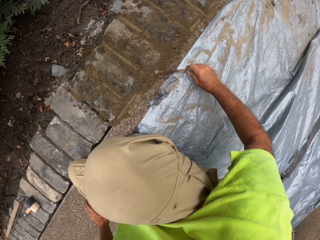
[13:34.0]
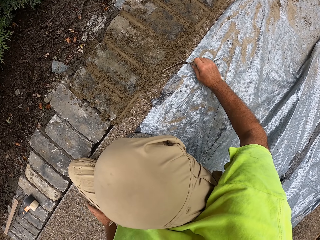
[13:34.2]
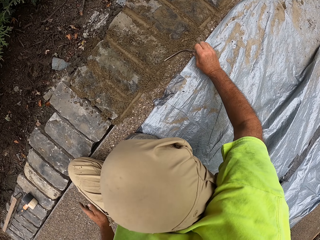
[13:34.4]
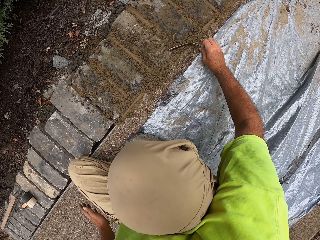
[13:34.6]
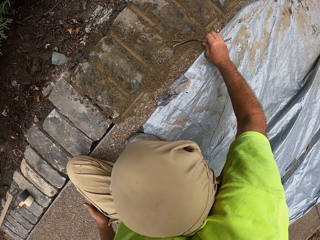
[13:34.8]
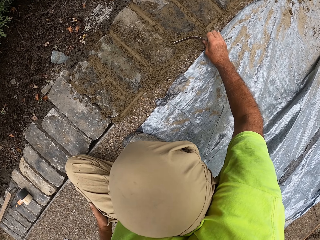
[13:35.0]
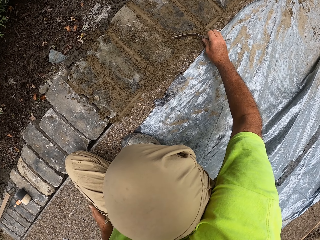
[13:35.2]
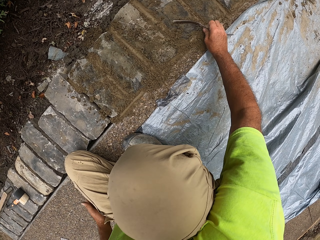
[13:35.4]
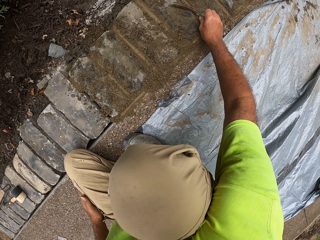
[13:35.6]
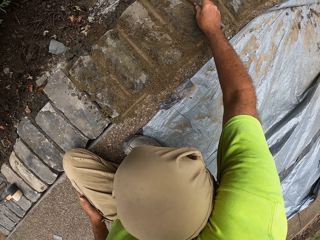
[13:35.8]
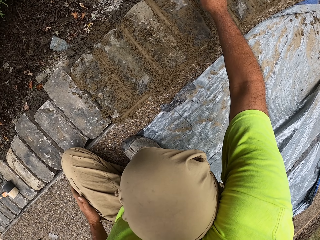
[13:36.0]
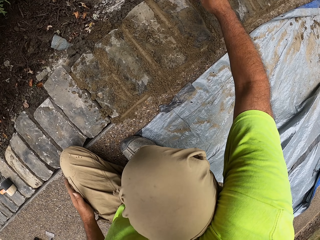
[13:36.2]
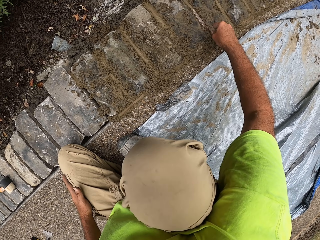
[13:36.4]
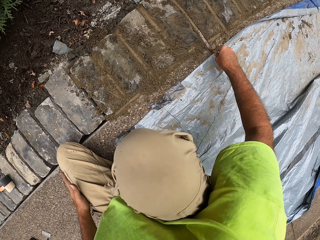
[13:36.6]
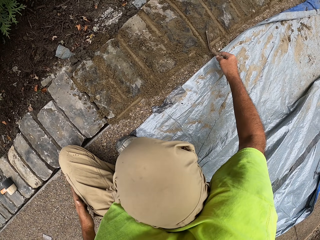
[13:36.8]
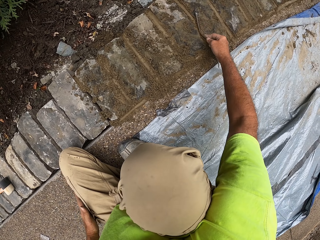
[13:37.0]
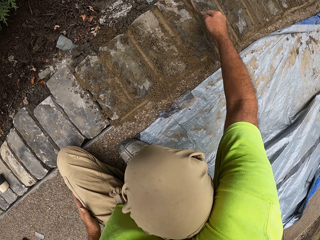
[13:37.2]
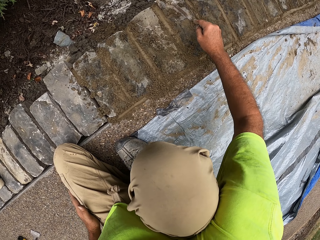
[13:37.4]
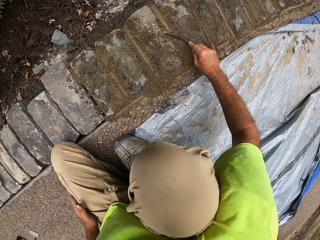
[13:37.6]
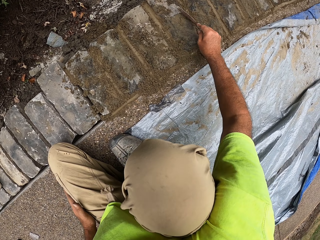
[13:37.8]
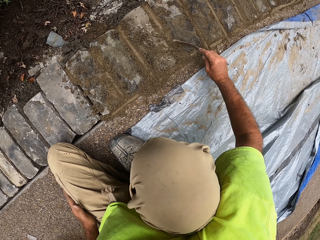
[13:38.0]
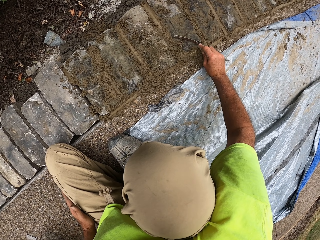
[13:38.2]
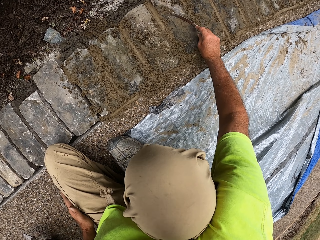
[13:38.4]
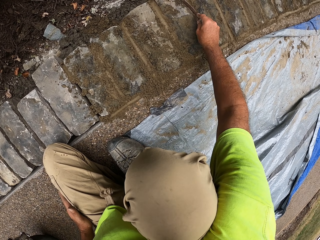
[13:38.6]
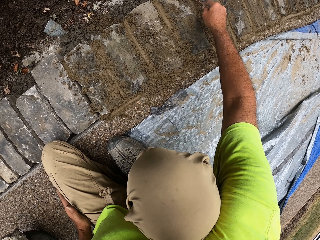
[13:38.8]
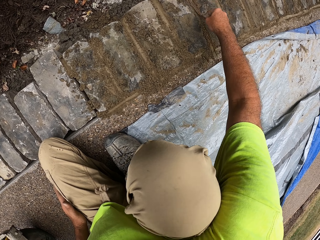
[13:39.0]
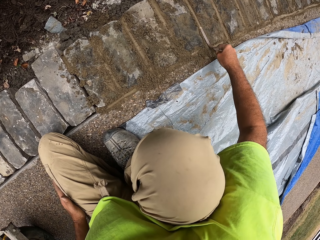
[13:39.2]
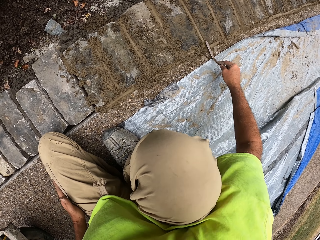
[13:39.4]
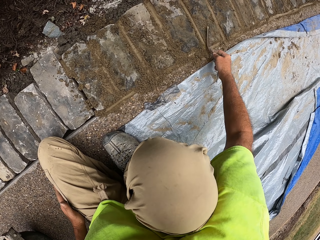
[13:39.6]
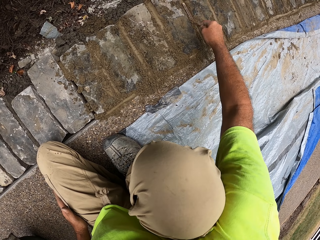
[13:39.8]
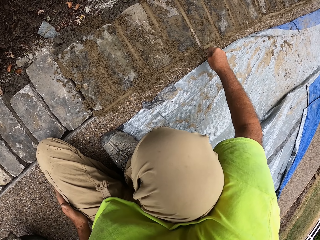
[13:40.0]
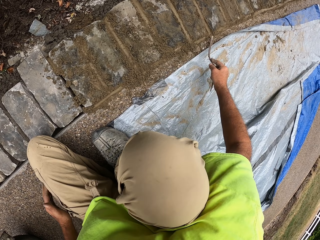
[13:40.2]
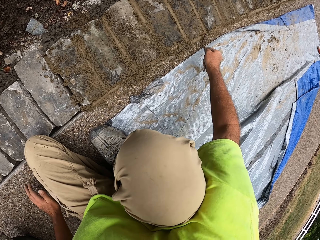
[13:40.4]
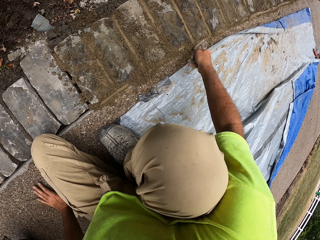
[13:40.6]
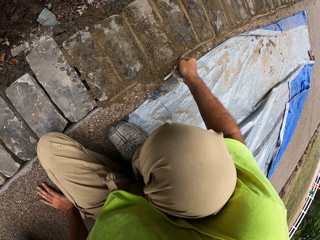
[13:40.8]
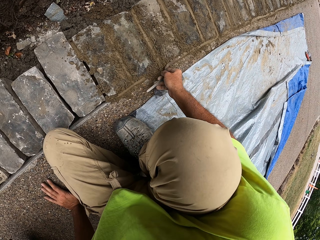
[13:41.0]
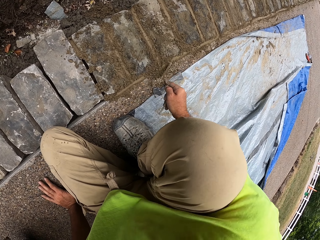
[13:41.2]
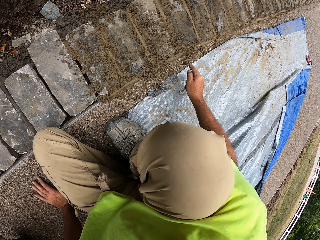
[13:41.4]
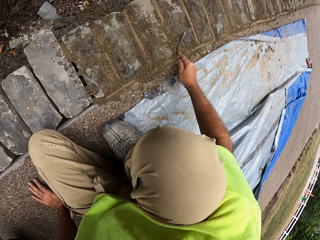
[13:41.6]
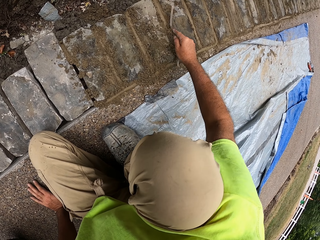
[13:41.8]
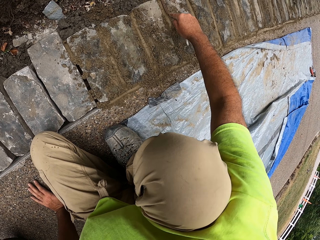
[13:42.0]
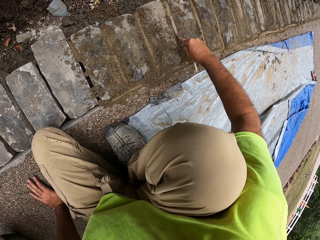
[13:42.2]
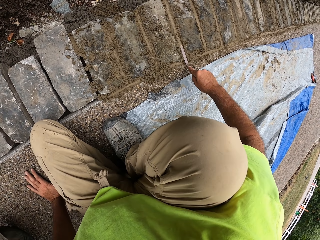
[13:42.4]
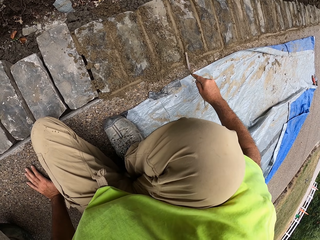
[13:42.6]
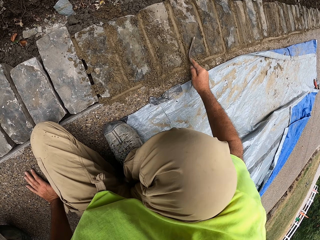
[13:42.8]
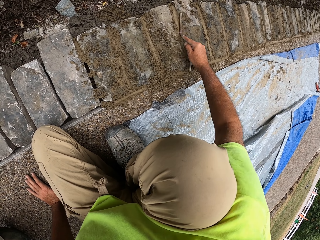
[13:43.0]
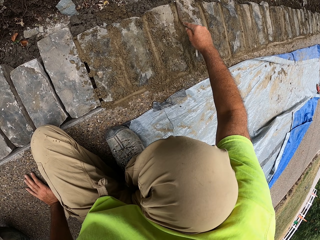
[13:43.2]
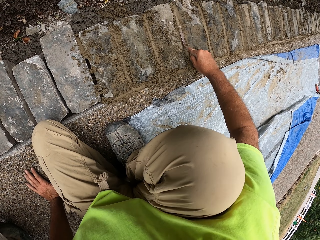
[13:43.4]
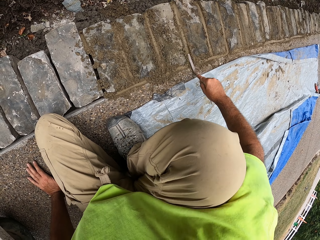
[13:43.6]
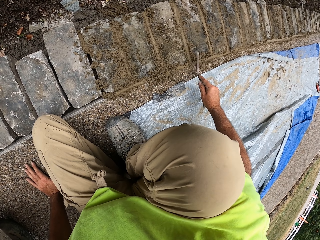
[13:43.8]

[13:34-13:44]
The camera wearer pushes and presses the concrete in the space with a trowel.

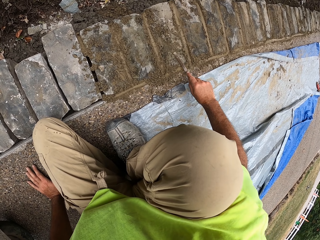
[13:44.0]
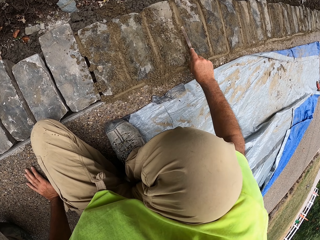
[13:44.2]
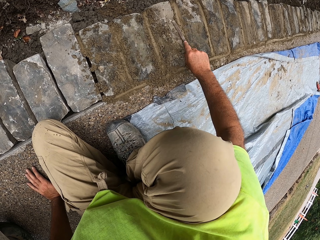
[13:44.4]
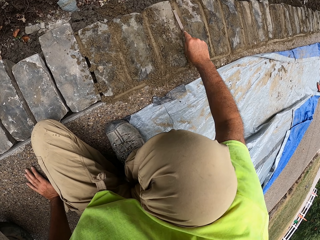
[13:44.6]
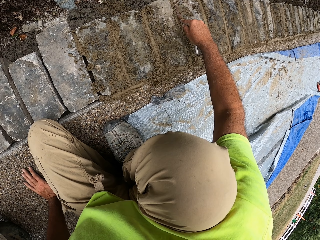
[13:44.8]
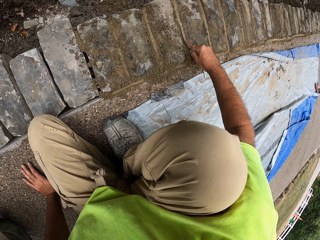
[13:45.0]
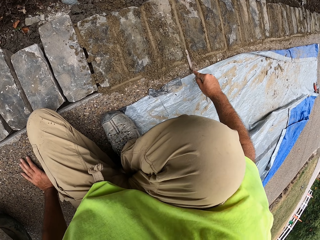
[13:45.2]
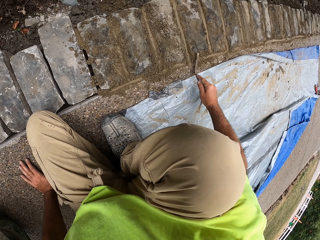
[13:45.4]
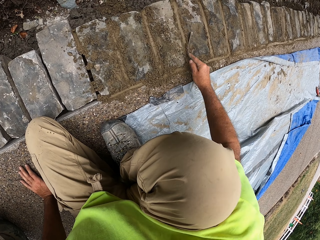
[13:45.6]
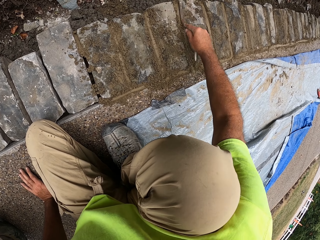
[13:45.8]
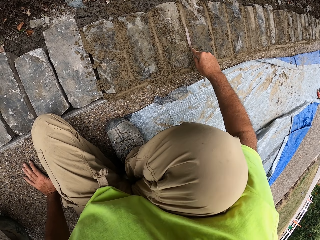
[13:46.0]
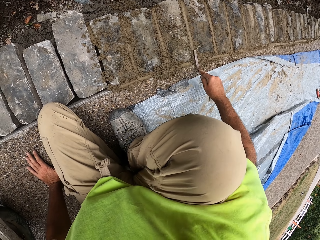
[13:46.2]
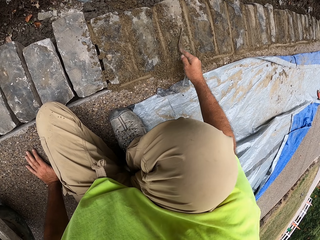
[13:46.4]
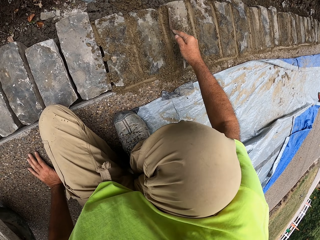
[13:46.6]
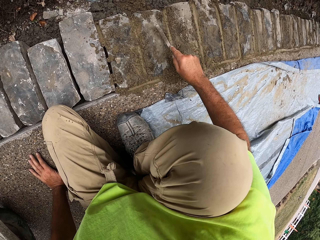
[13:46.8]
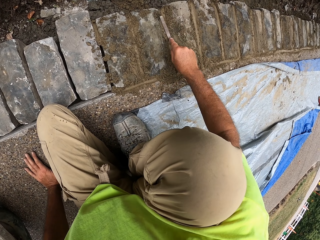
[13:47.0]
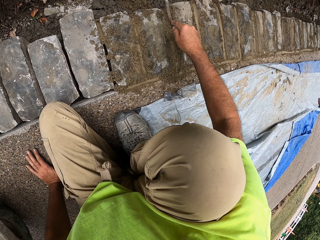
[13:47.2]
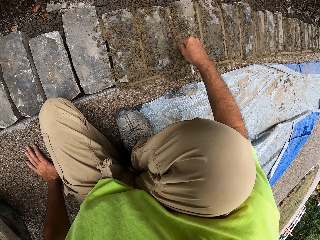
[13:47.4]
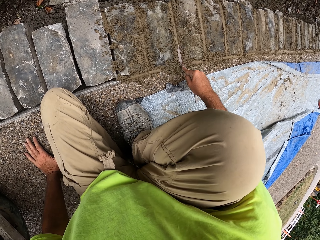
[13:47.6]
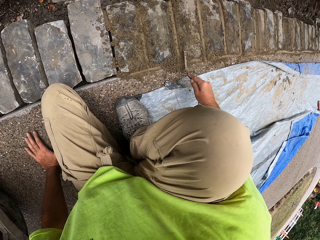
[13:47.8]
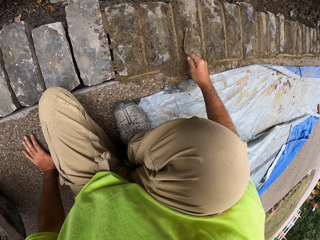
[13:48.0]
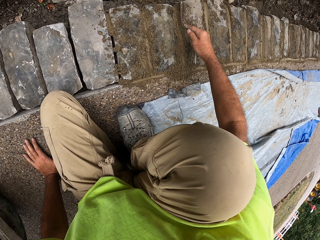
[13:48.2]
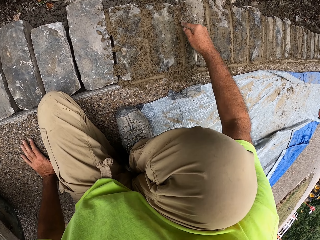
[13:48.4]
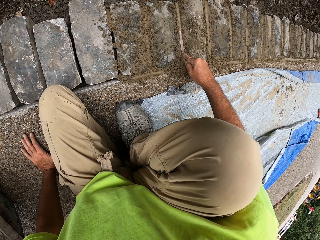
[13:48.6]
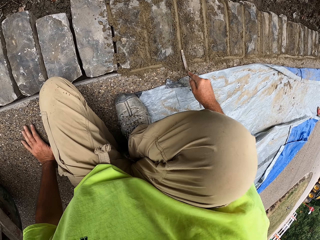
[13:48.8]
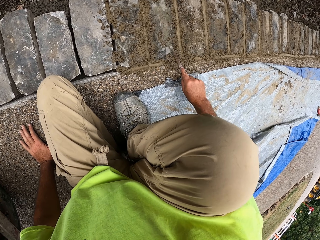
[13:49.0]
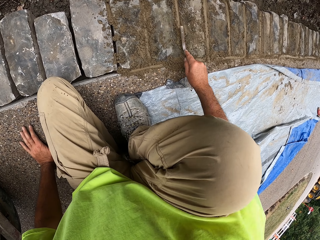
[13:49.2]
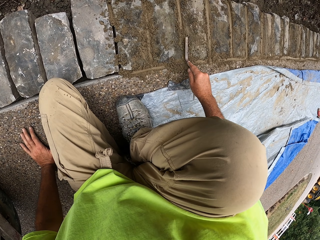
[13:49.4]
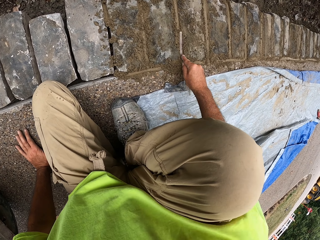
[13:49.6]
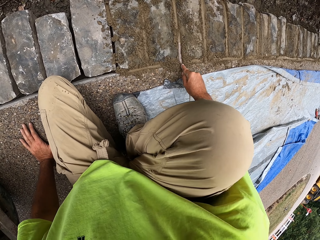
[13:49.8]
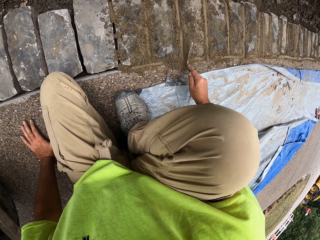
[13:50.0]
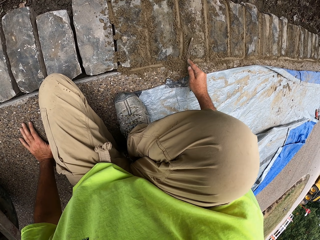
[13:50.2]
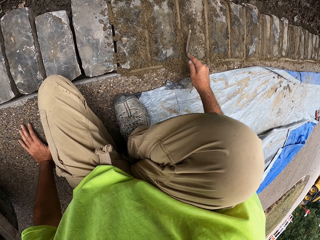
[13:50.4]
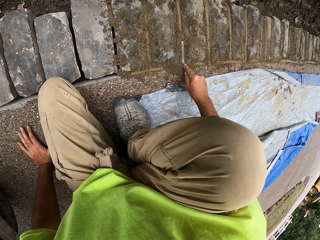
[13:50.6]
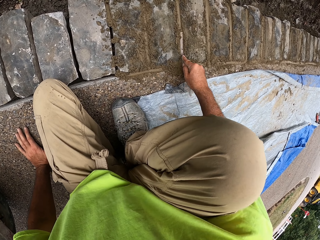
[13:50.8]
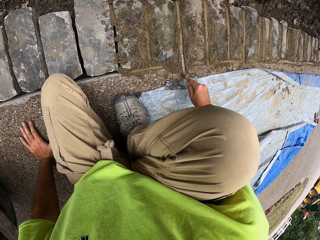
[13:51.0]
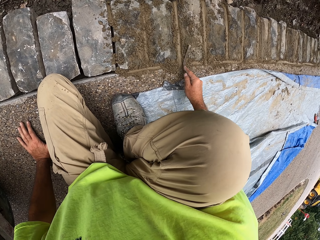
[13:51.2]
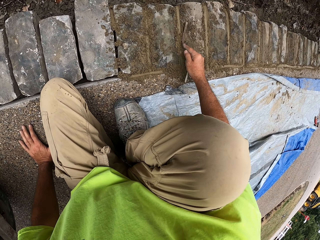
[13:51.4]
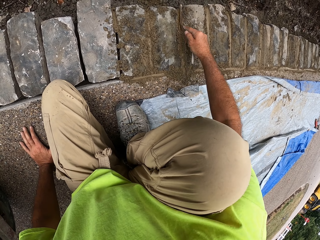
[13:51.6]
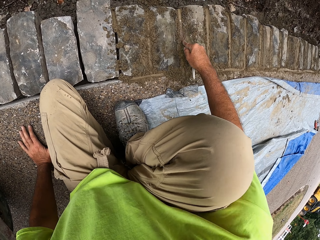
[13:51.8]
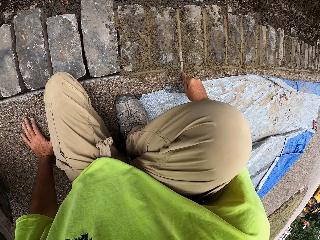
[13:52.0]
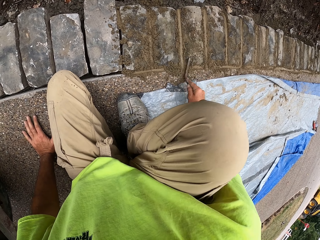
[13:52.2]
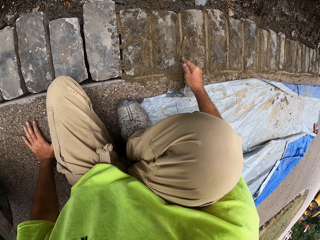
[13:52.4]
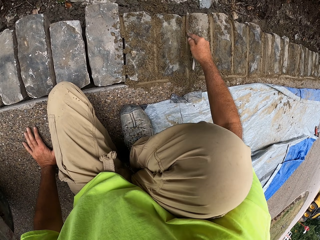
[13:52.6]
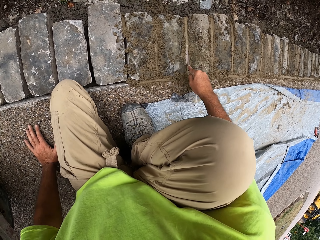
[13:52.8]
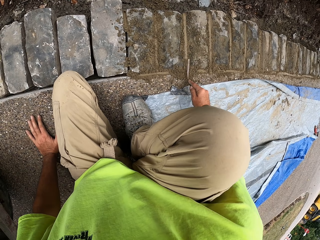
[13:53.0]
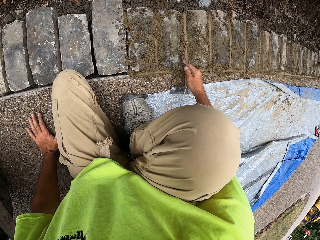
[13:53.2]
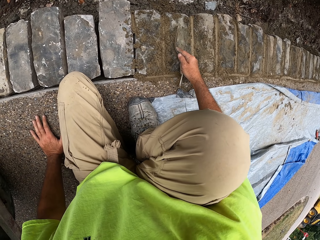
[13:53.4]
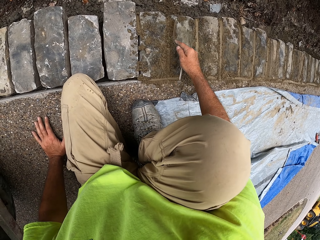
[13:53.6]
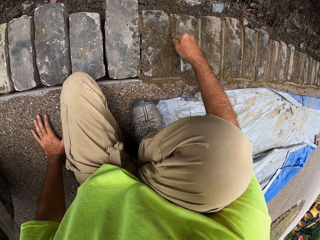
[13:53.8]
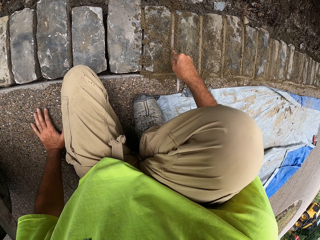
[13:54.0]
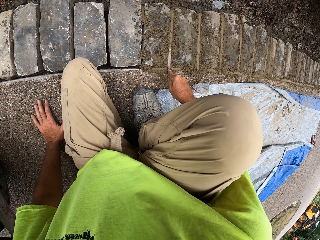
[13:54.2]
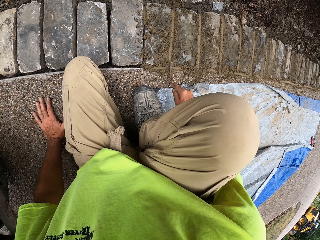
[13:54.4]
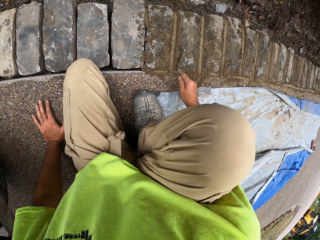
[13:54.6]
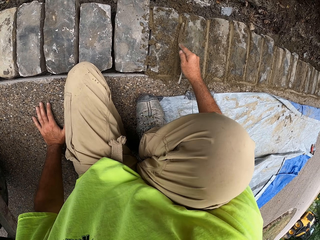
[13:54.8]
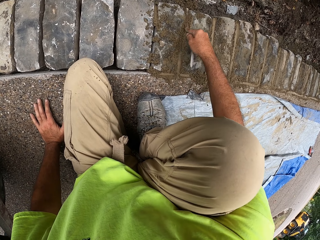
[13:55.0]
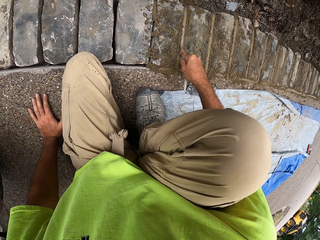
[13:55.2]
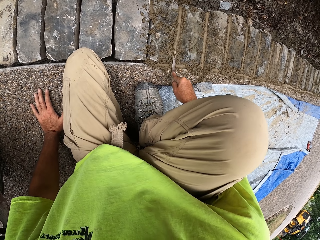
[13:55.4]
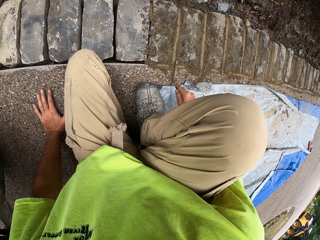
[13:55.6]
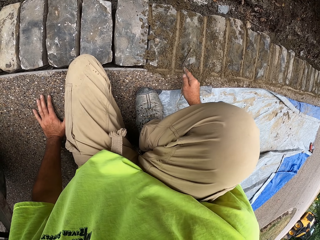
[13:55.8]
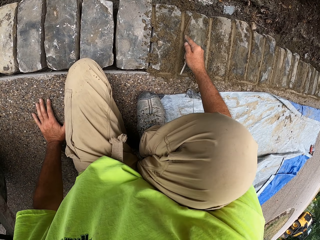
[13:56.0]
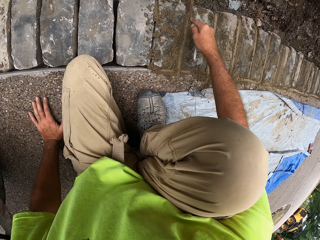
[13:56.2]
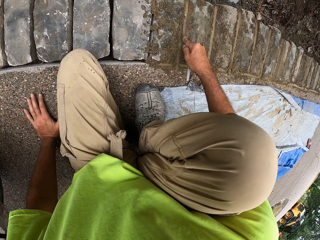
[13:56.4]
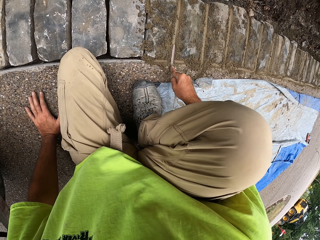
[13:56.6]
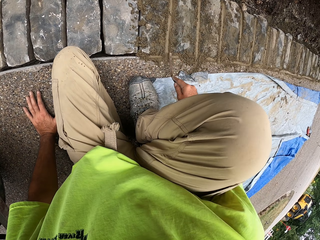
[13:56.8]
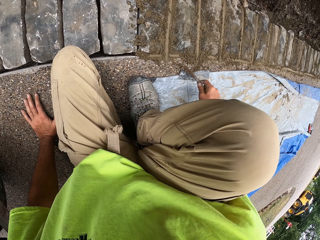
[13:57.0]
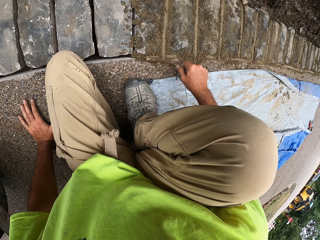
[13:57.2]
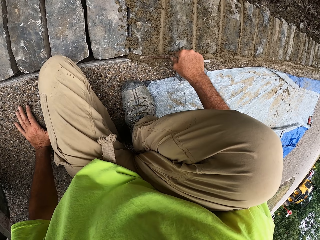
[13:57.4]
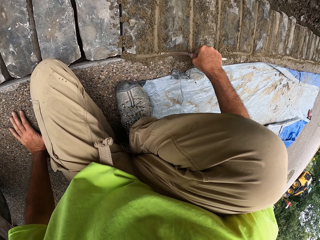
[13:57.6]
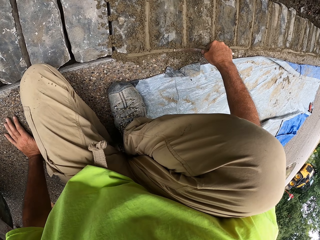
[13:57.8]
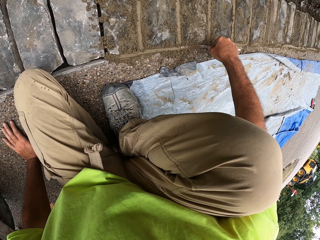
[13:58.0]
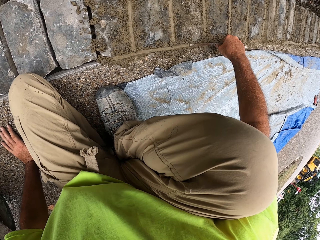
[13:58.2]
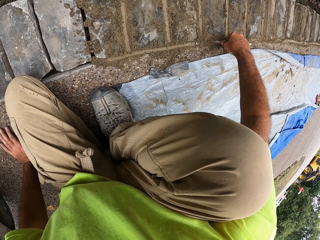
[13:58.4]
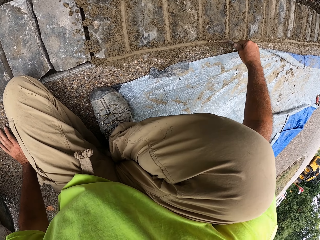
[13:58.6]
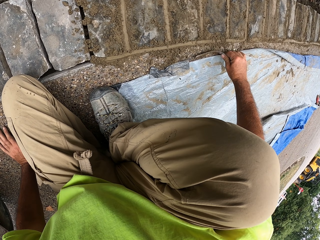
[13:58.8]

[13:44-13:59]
The camera wearer presses the concrete with a trowel. They press the concrete with the trowel again.
